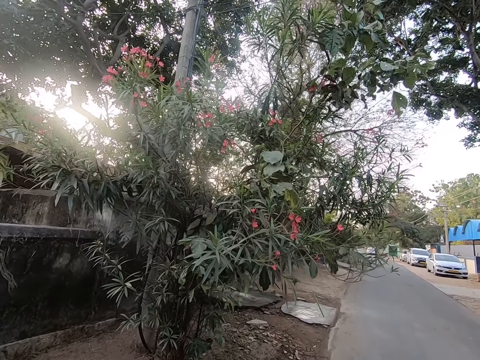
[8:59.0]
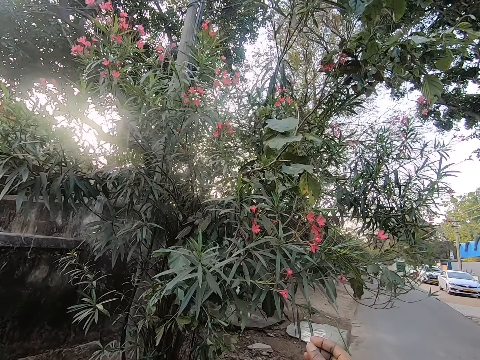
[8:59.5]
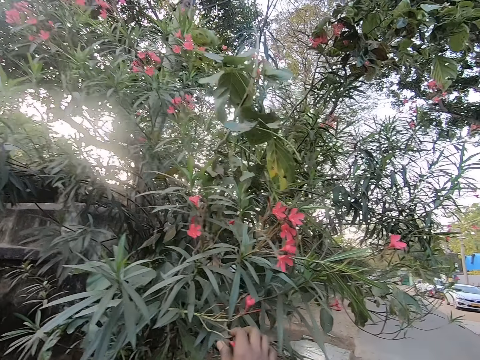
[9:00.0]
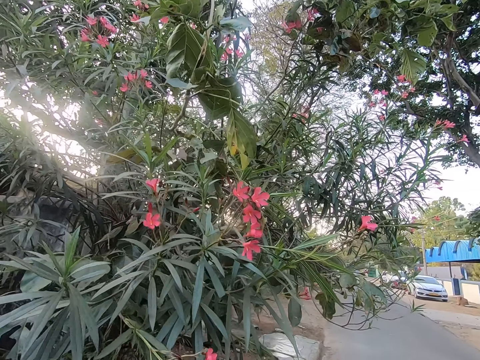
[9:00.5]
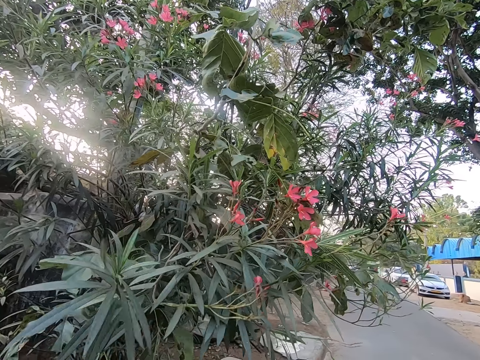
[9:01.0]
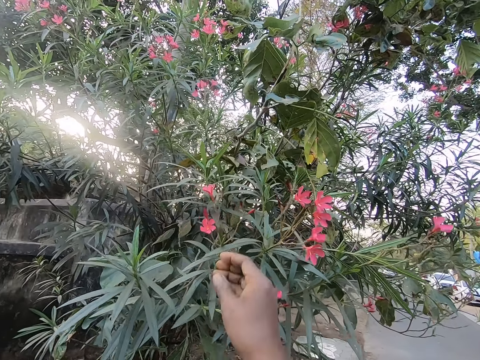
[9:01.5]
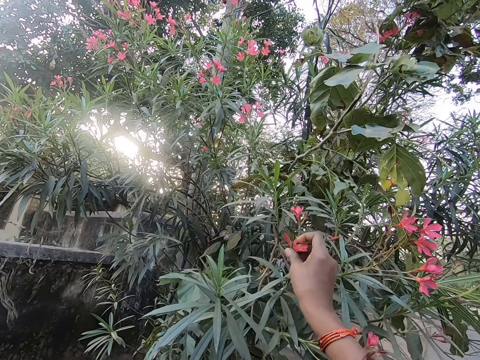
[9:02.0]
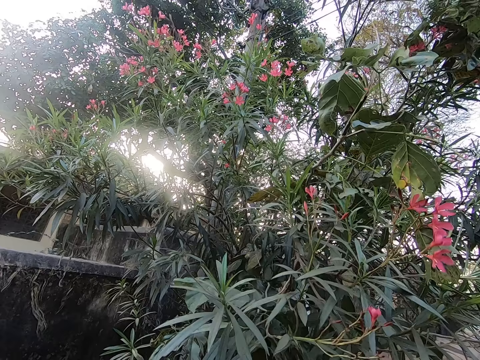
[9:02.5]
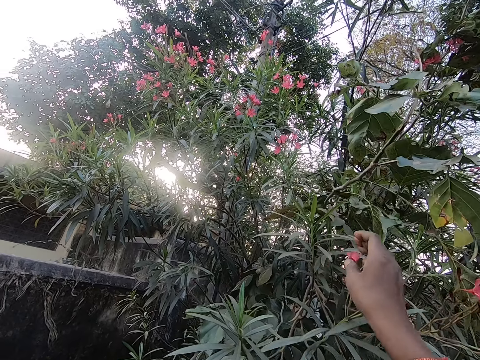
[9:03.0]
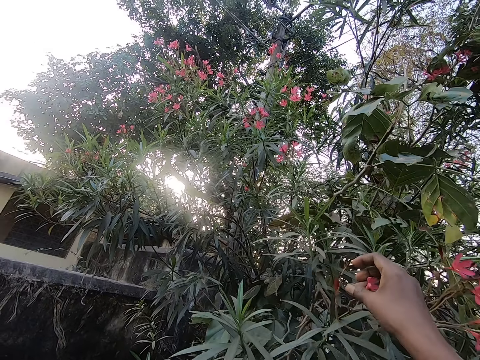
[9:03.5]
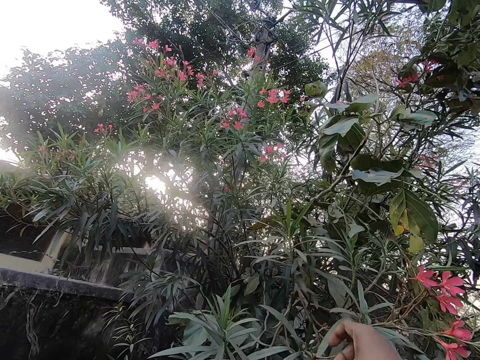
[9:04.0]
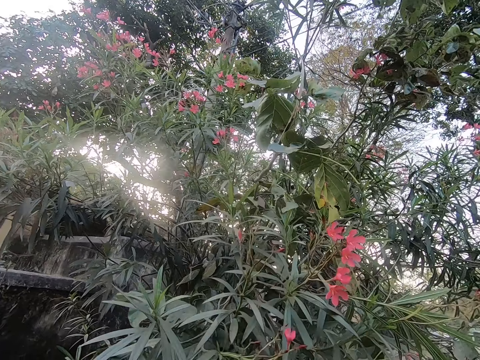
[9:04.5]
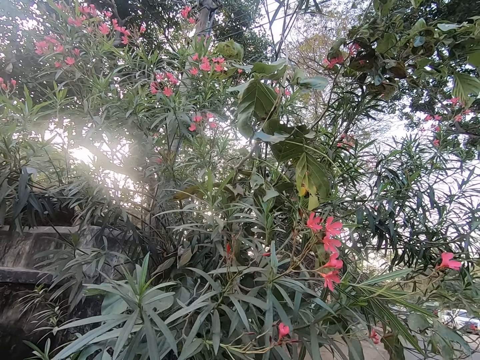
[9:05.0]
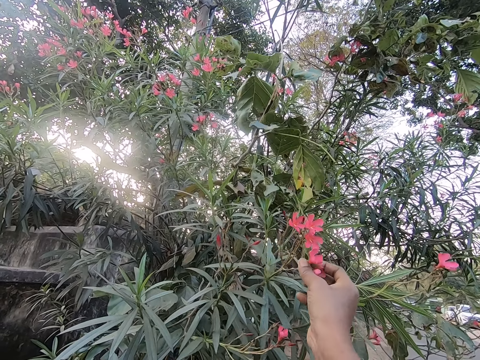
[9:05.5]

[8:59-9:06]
The camera wearer plucks the flowers on the branches of a tree.

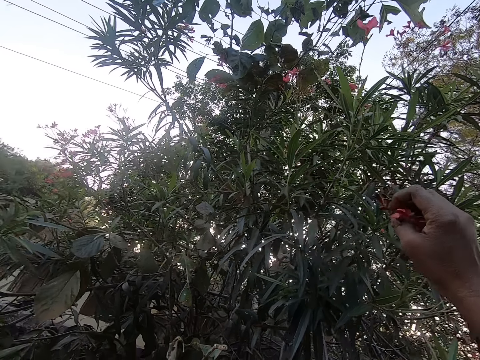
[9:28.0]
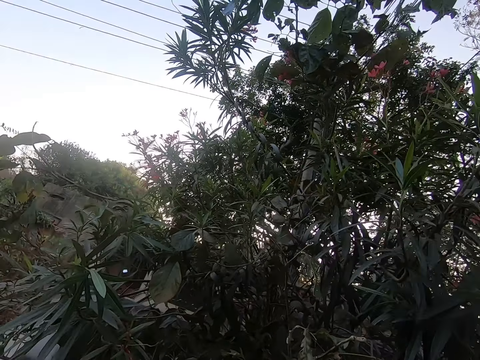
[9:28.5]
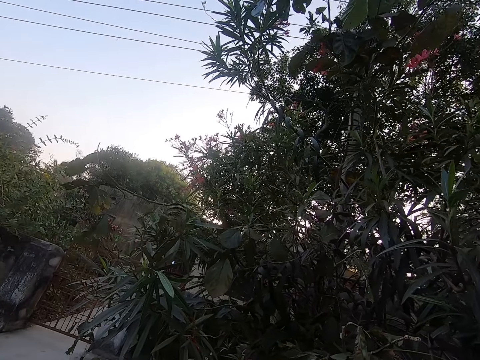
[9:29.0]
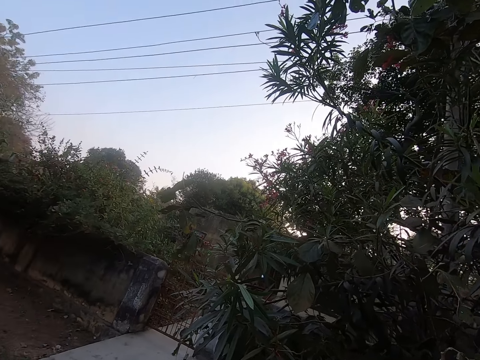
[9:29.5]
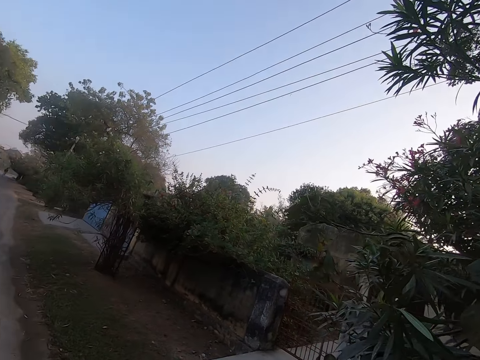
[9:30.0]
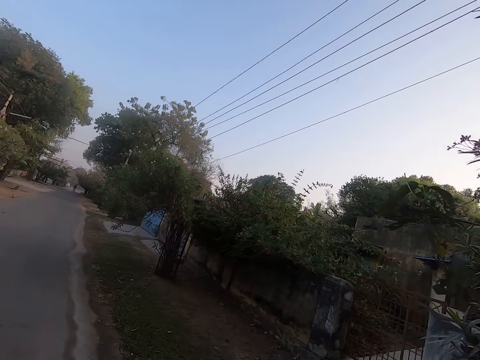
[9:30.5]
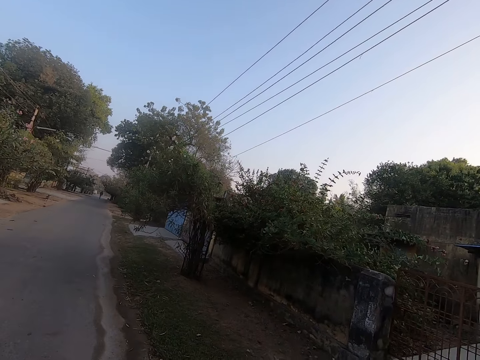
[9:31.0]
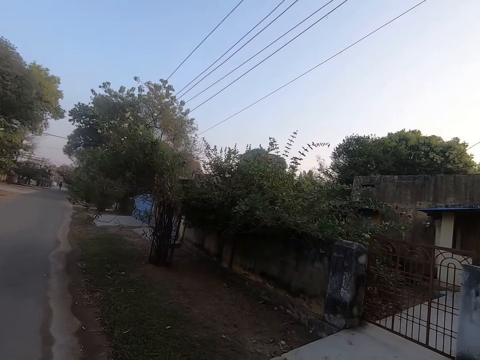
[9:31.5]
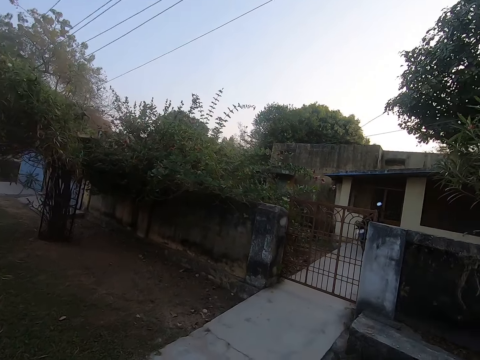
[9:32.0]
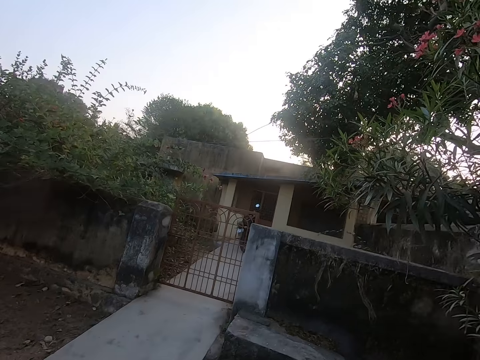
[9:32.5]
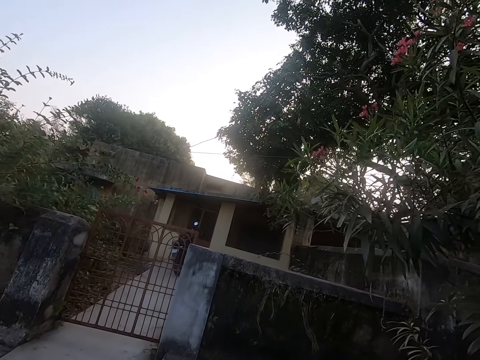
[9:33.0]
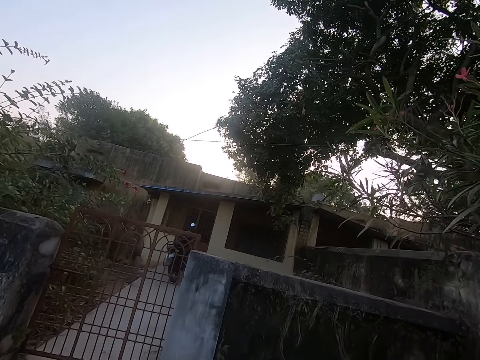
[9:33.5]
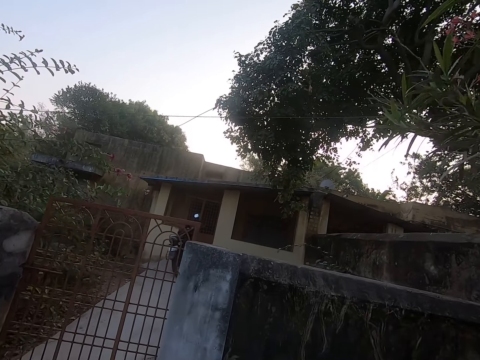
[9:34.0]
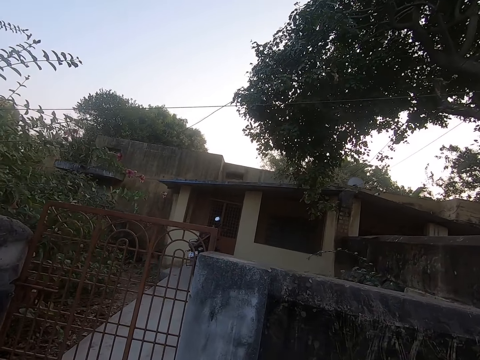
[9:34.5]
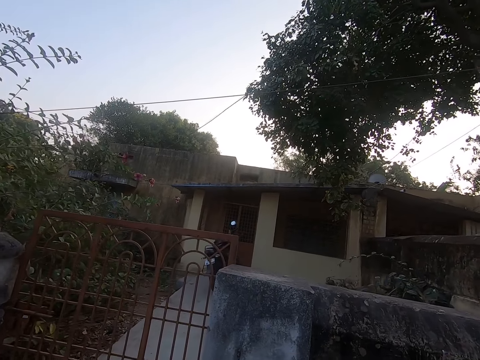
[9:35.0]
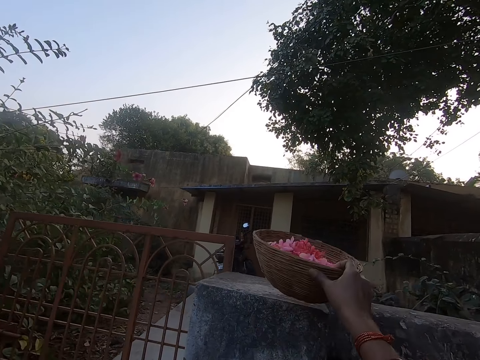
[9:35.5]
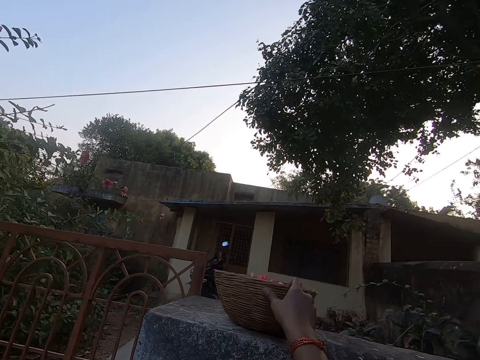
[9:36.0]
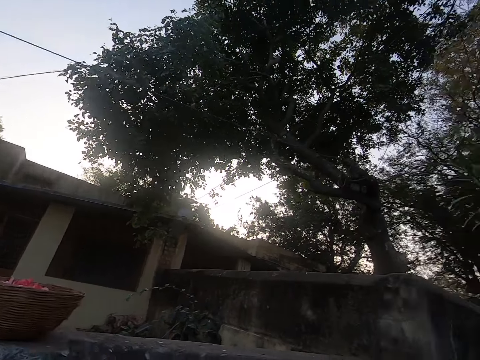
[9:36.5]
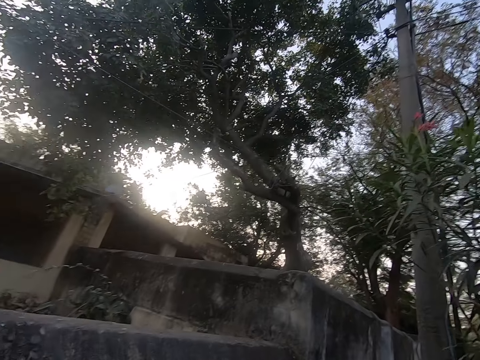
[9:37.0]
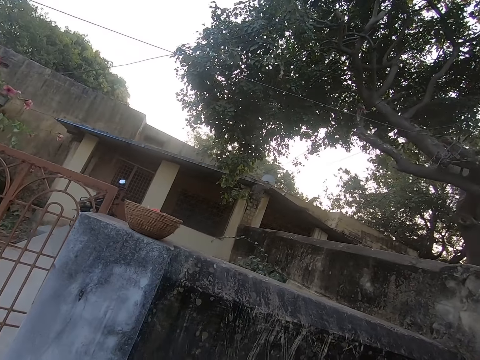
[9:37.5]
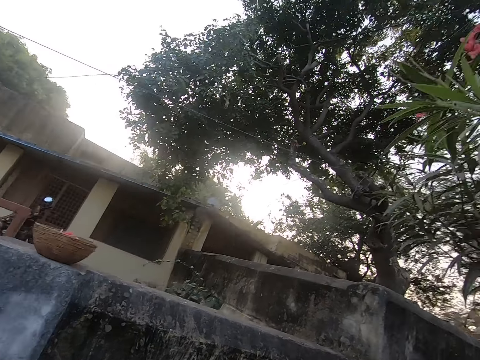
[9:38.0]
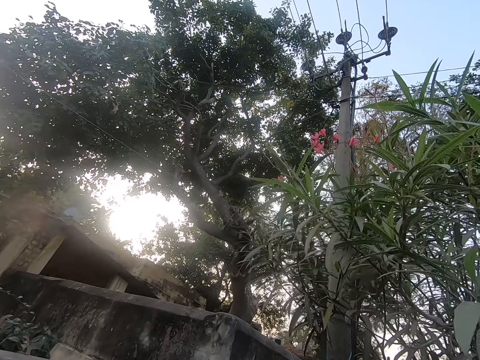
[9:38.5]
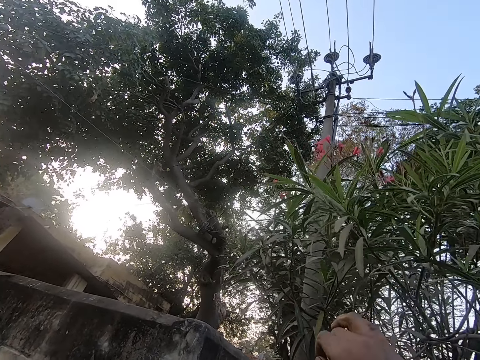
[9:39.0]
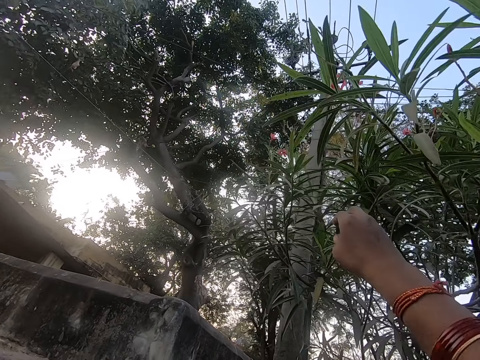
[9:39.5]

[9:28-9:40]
The camera wearer looks around. They put the flower basket on the wall or gate-pillar. They look around the tree.

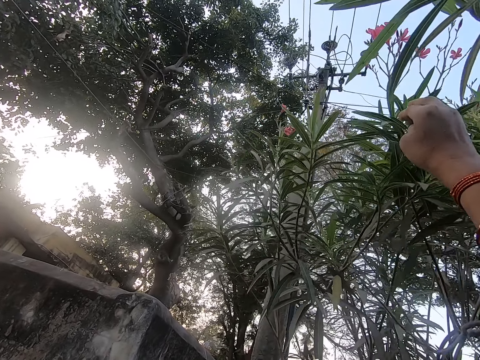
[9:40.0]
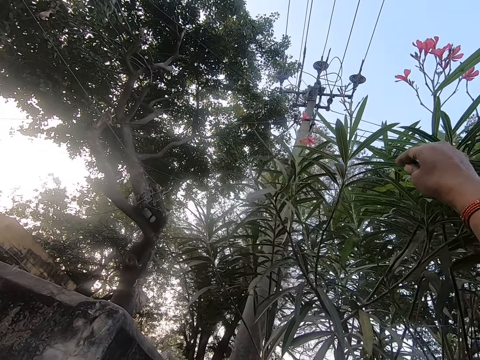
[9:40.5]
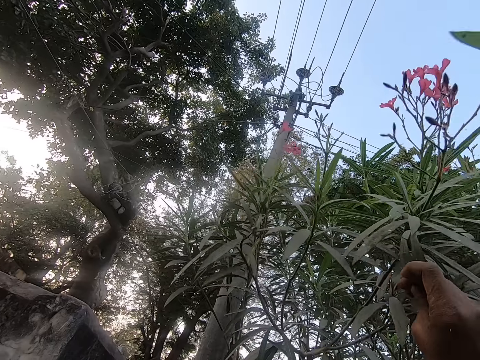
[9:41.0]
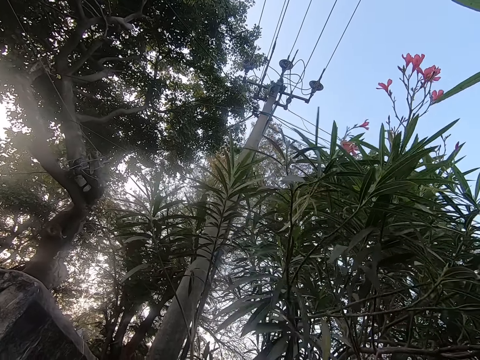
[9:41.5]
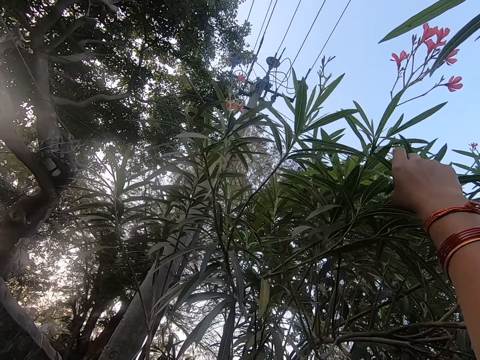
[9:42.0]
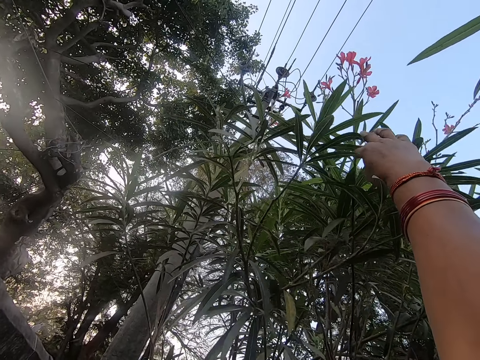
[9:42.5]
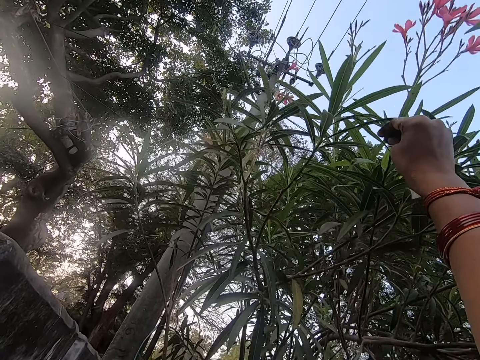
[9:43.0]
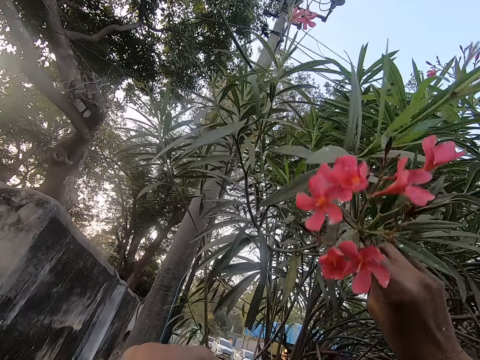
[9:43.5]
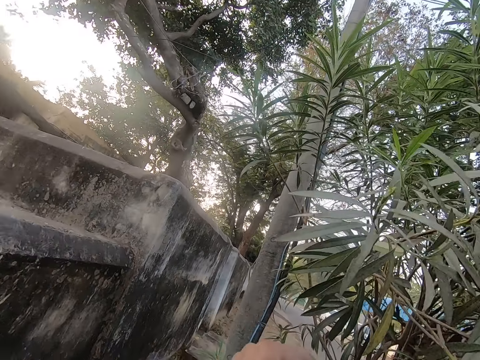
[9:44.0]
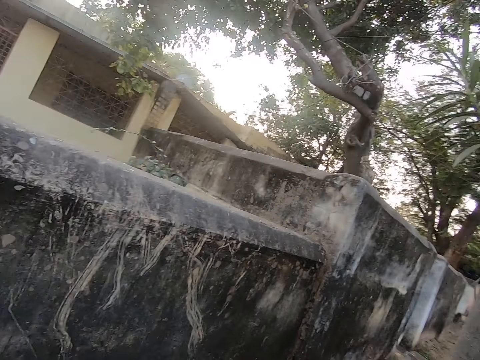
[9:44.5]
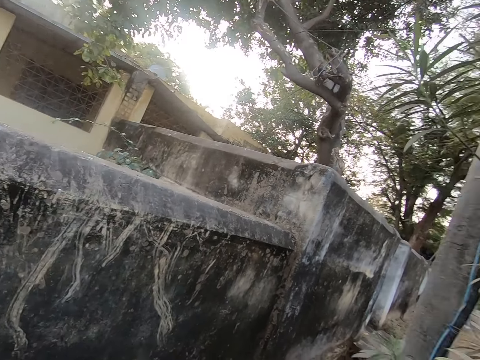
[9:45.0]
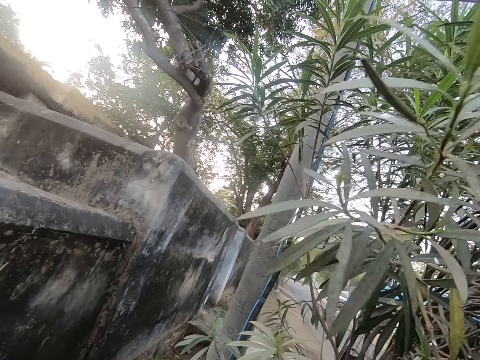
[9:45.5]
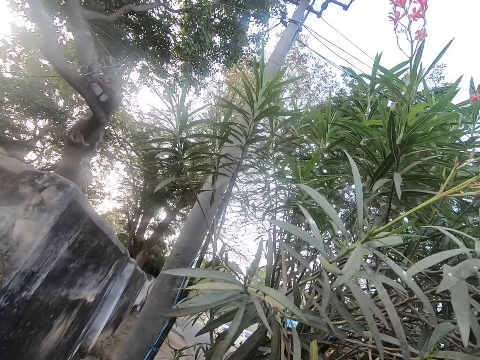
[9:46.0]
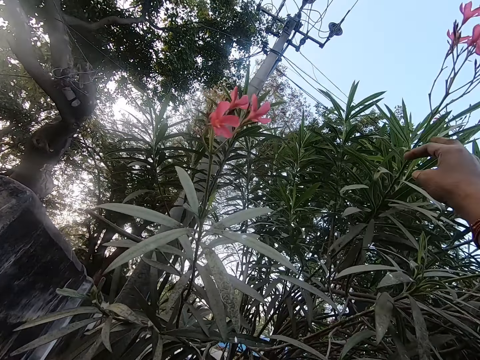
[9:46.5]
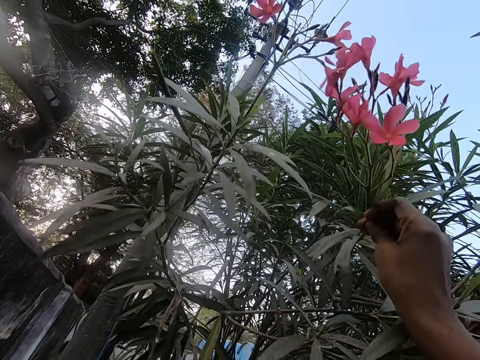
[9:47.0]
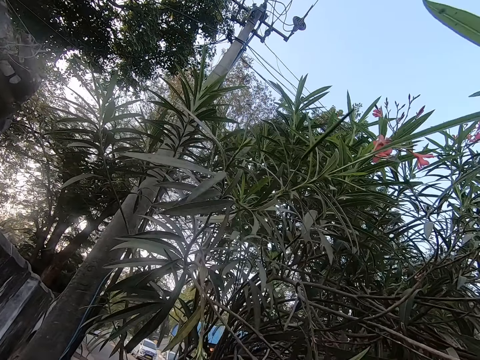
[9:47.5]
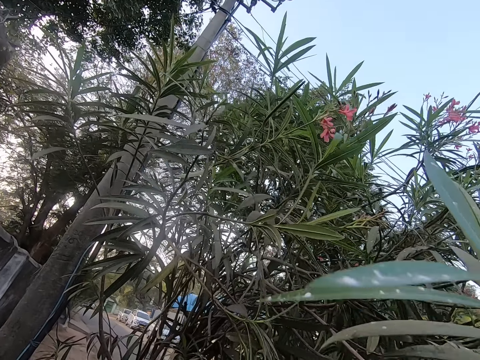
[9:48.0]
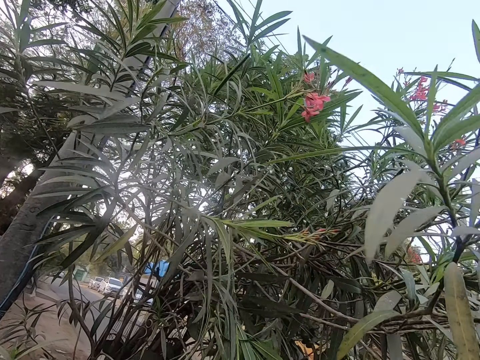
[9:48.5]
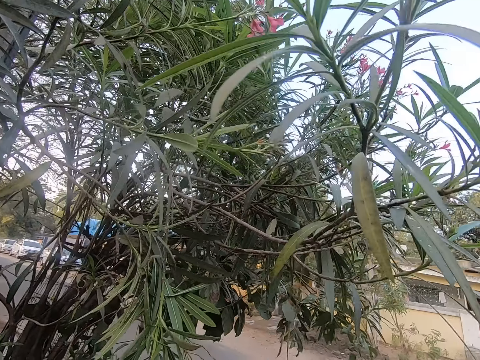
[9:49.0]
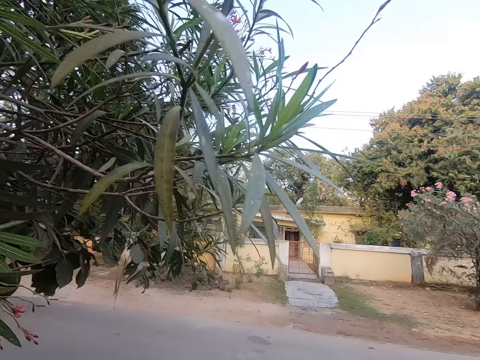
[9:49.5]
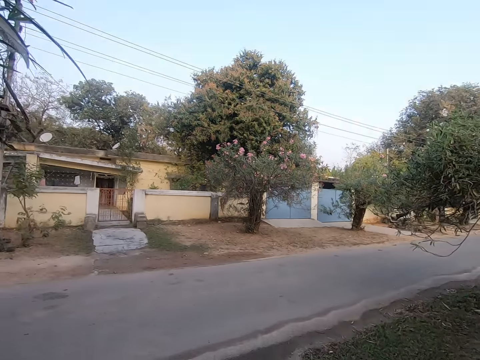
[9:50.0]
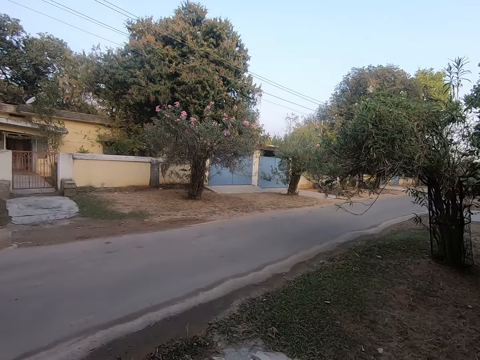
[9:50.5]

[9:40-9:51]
The camera wearer pulls a branch of the tree. They pull another branch of the tree. They pull another branch of the tree again. They pluck a flower from the tree. They look around.
